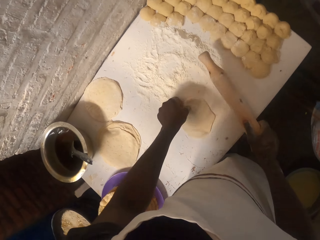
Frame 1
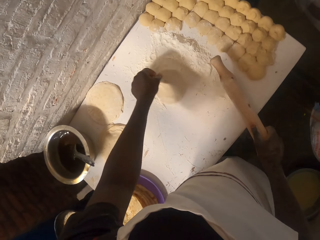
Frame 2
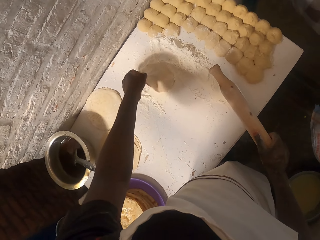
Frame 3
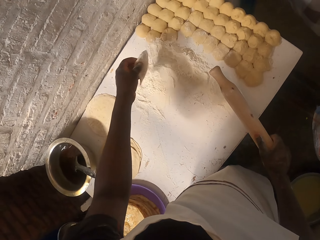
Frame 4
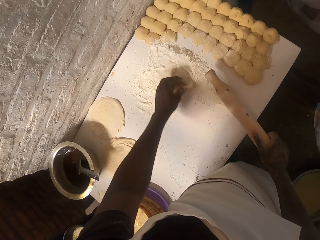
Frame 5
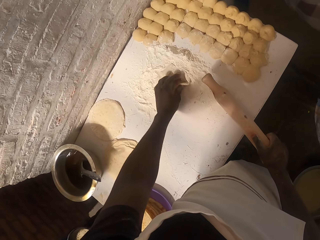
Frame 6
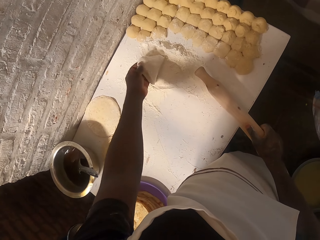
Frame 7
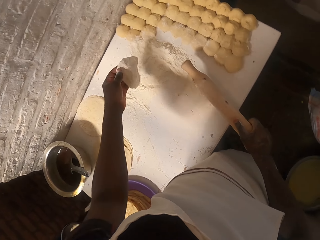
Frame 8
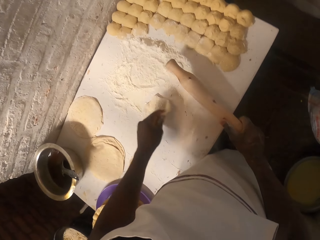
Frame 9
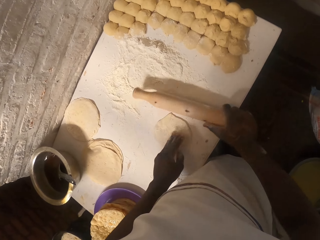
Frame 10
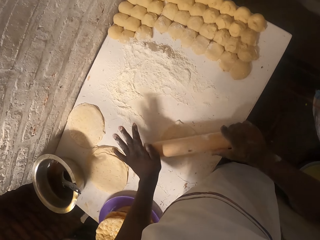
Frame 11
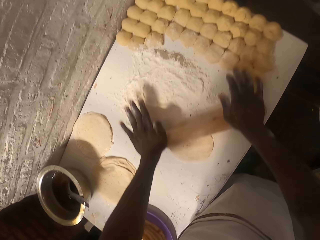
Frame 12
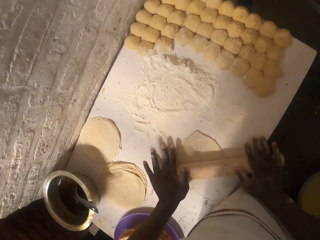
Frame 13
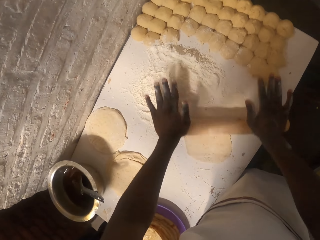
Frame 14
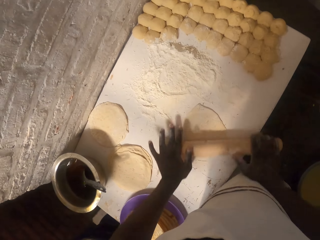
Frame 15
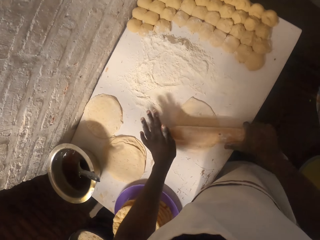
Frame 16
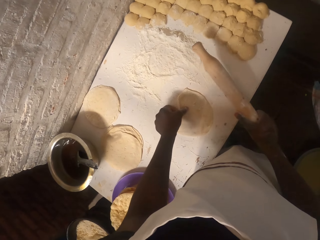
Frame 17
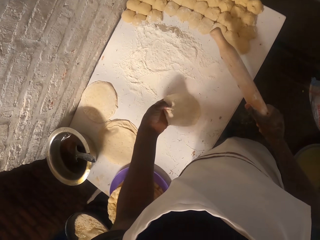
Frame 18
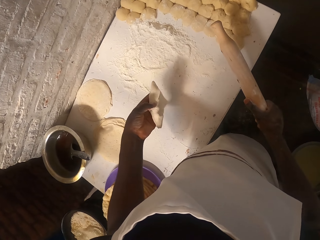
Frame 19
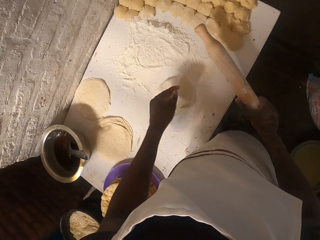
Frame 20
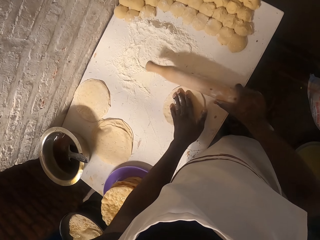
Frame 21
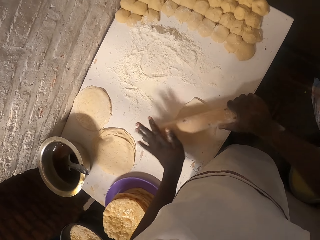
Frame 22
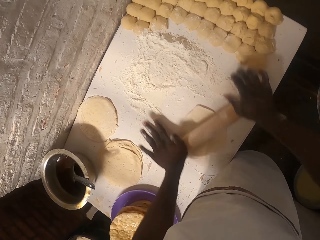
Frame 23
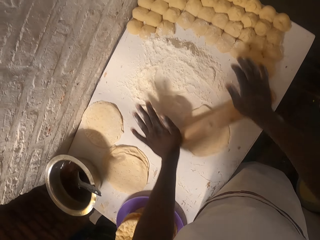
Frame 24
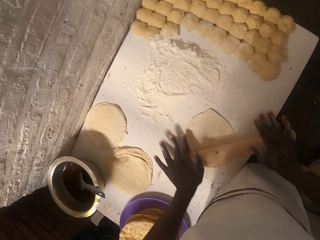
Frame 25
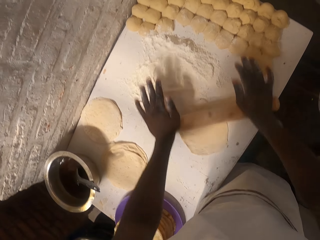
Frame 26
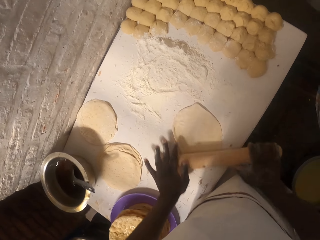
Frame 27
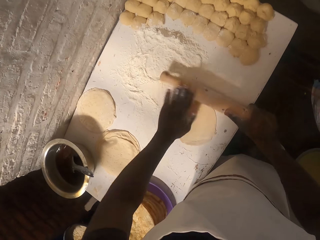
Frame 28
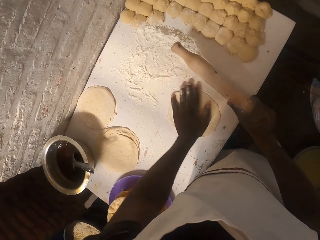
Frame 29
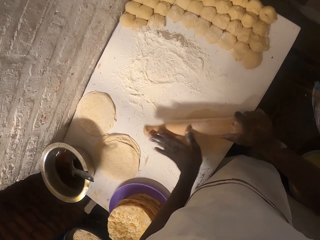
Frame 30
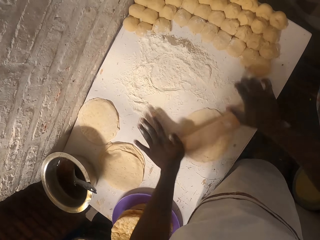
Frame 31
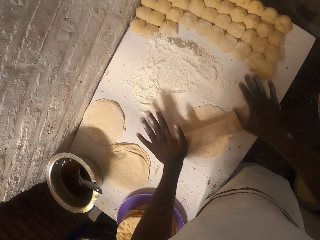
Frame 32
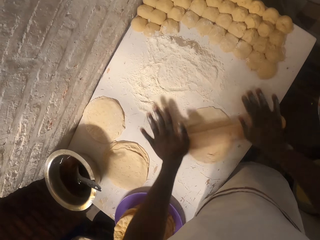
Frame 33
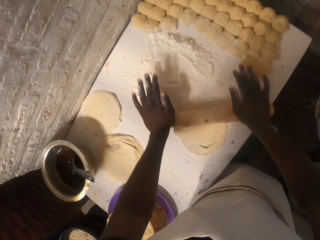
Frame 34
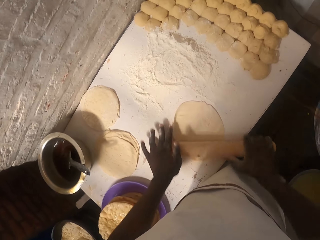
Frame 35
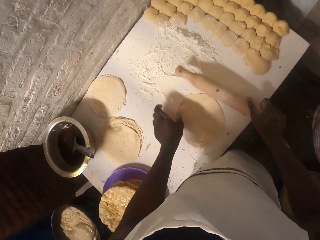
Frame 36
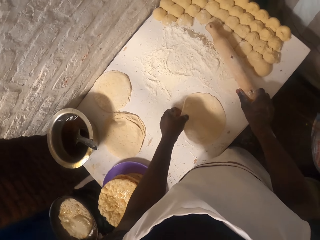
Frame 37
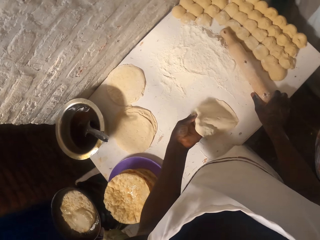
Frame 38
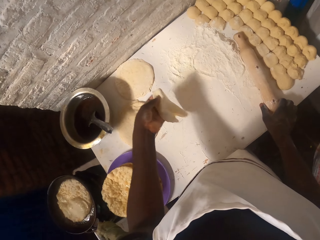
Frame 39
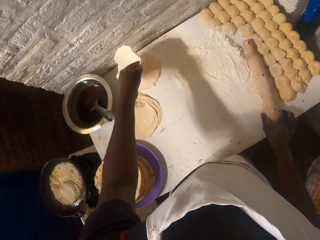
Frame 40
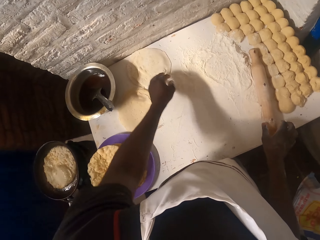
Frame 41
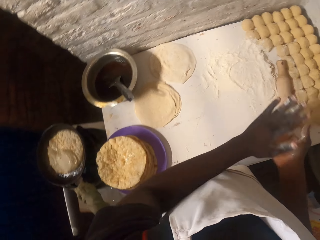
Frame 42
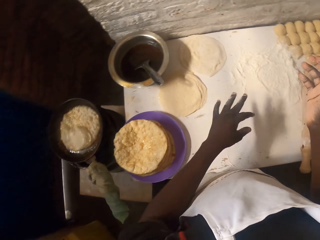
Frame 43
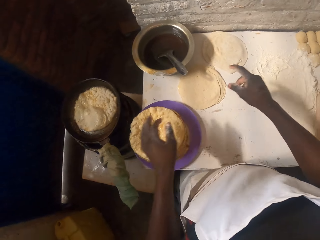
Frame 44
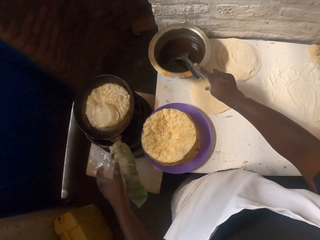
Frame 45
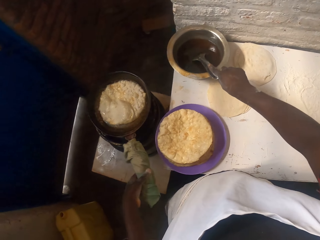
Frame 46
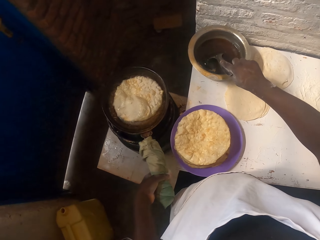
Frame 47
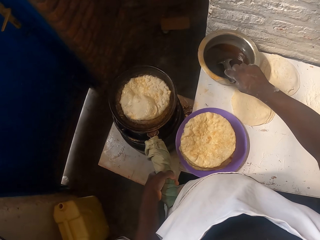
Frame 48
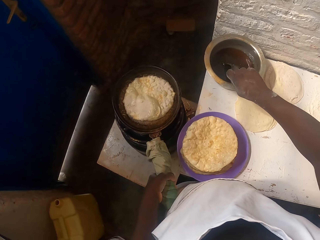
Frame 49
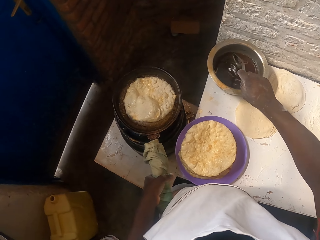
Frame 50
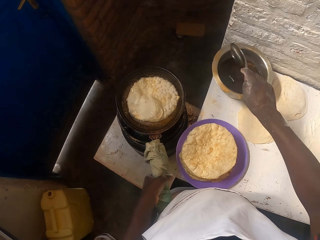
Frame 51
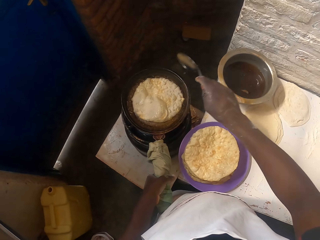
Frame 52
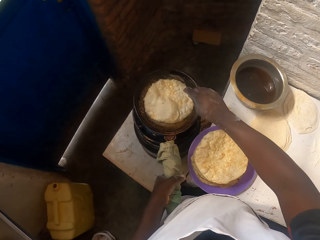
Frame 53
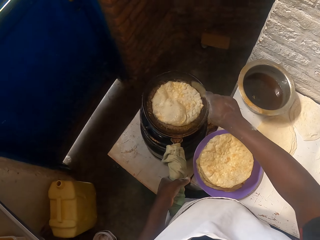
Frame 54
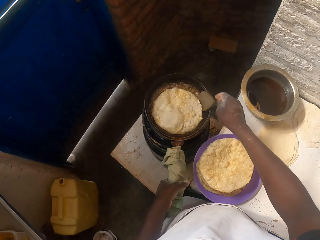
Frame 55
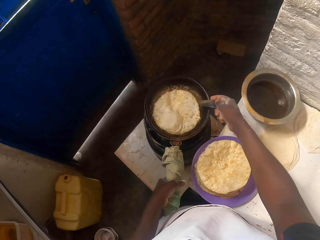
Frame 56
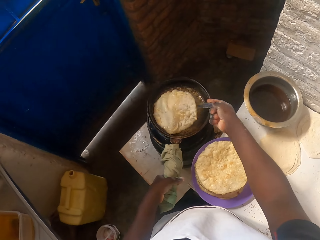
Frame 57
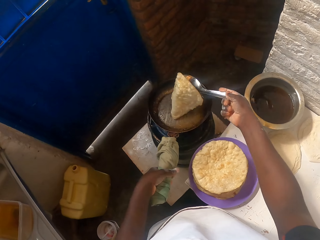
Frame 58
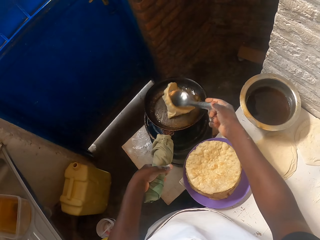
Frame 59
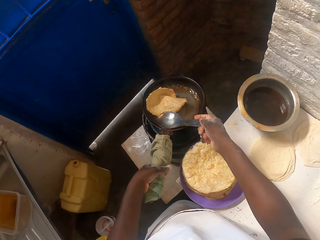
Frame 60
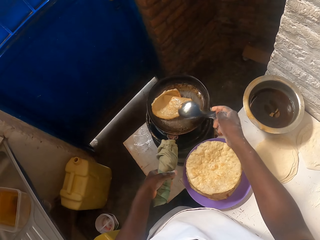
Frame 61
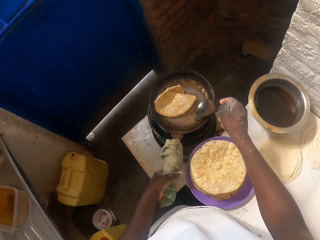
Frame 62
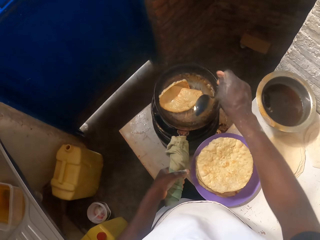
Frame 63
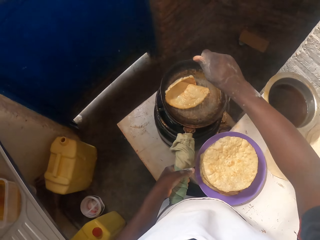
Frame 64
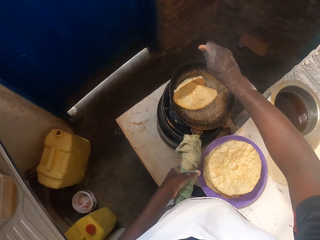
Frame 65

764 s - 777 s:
The camera wearer puts the dough on the flour. They roll the dough with a rolling pin. They turn the dough on the table. They roll the dough with the rolling pin. They put the rolling pin on the table. They put the dough on the table. They take a spoon. They turn the flat bread on the pan.

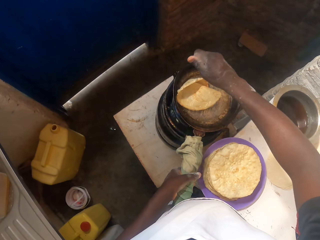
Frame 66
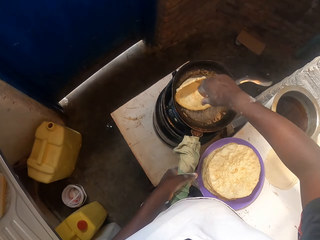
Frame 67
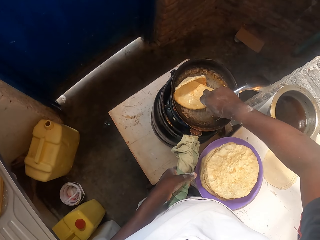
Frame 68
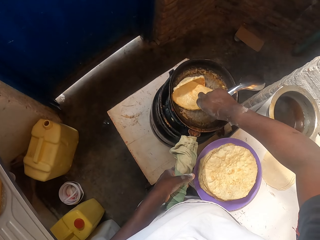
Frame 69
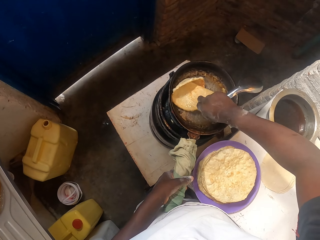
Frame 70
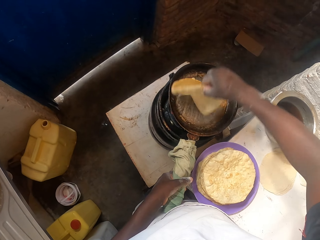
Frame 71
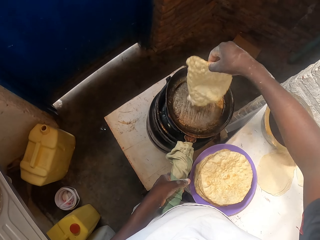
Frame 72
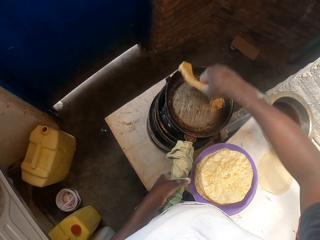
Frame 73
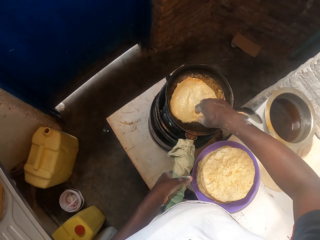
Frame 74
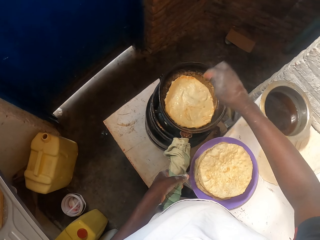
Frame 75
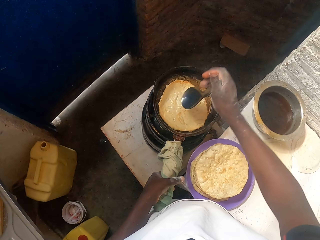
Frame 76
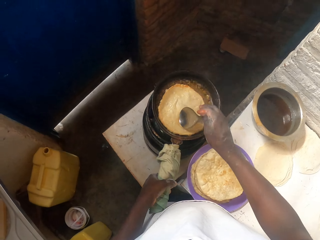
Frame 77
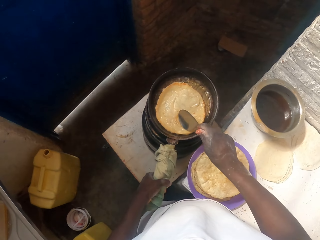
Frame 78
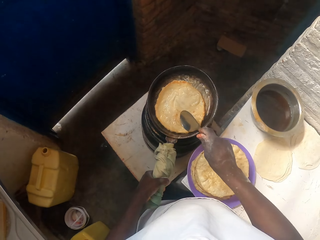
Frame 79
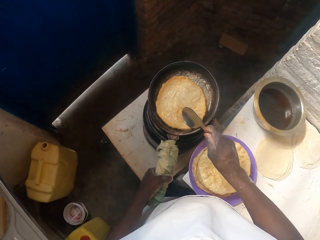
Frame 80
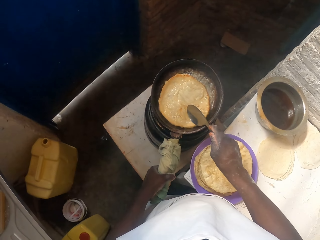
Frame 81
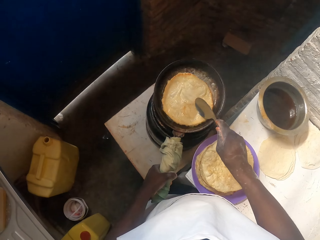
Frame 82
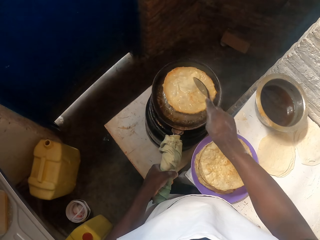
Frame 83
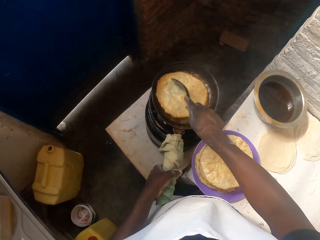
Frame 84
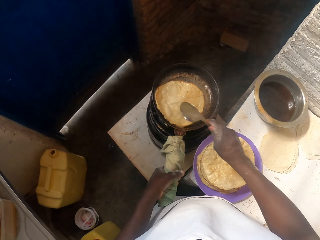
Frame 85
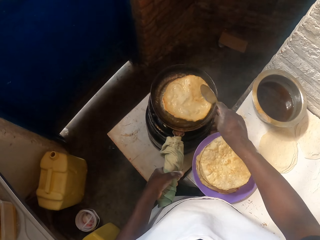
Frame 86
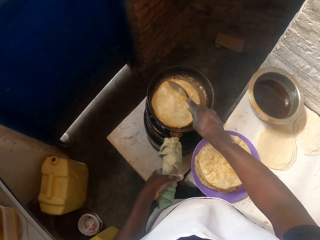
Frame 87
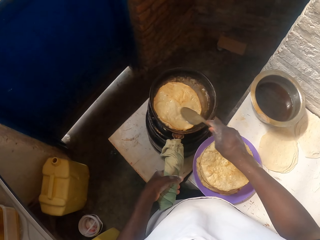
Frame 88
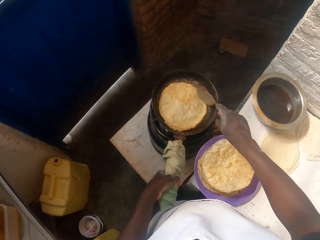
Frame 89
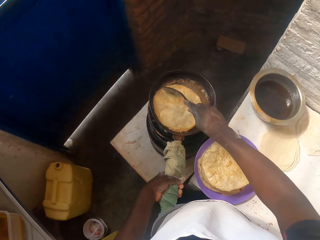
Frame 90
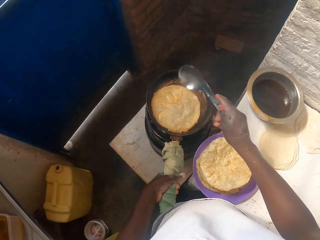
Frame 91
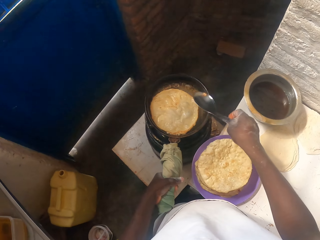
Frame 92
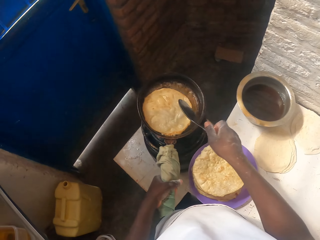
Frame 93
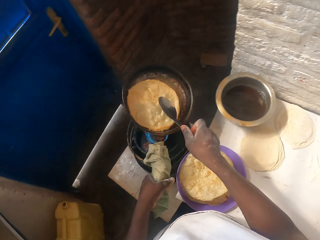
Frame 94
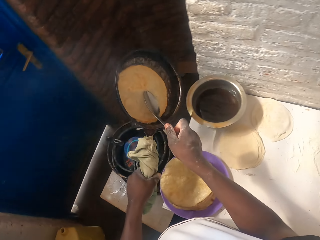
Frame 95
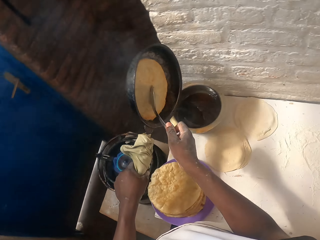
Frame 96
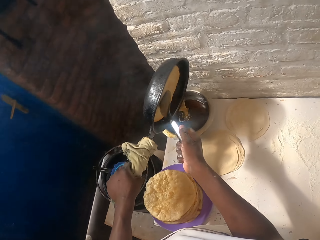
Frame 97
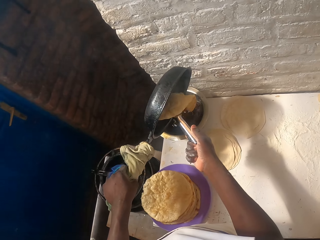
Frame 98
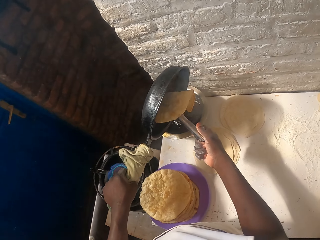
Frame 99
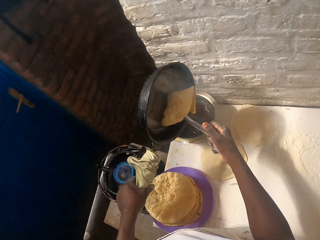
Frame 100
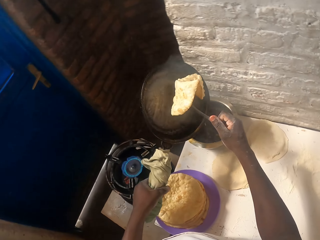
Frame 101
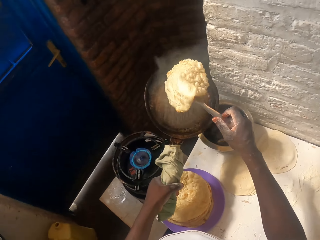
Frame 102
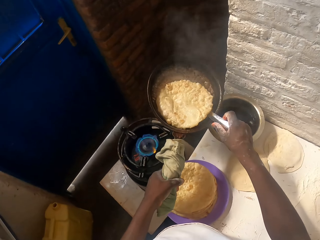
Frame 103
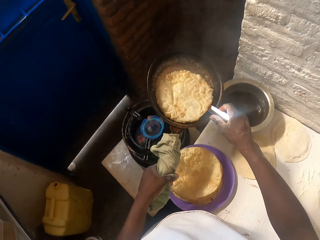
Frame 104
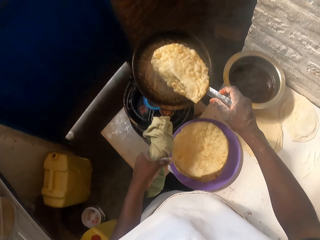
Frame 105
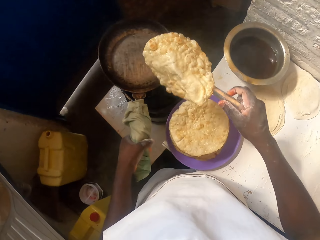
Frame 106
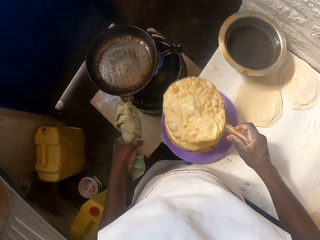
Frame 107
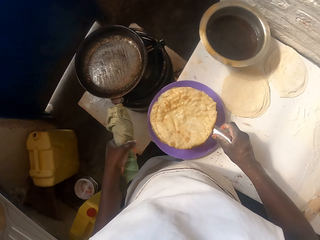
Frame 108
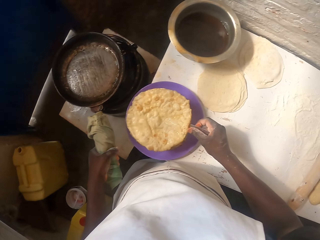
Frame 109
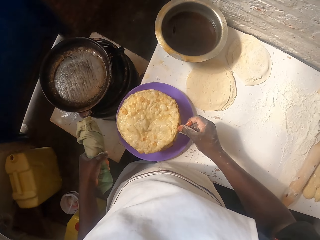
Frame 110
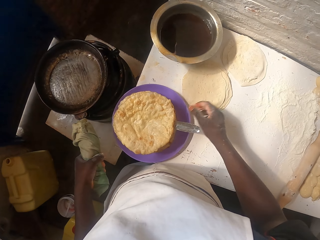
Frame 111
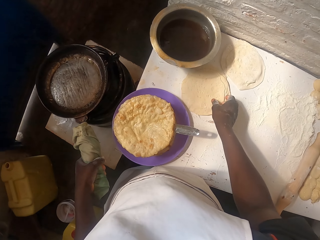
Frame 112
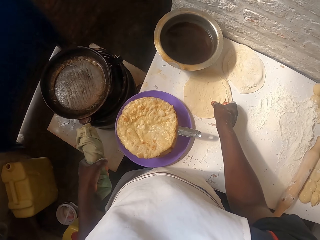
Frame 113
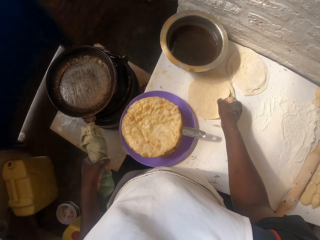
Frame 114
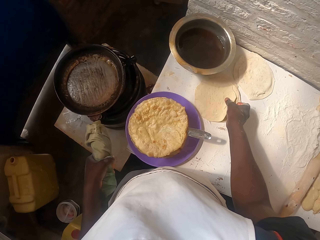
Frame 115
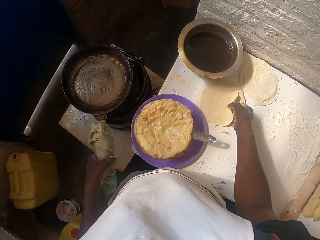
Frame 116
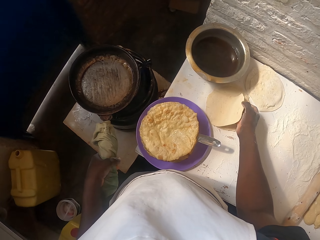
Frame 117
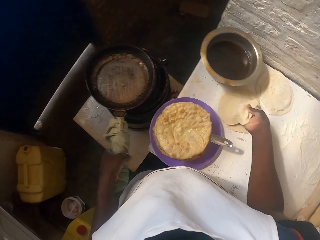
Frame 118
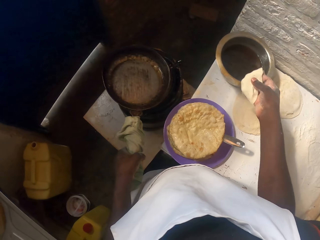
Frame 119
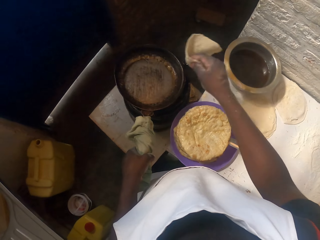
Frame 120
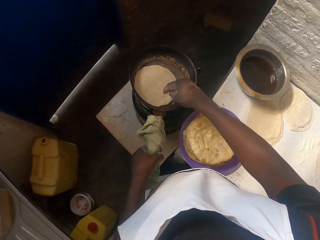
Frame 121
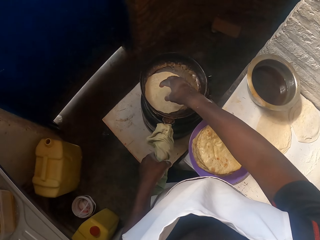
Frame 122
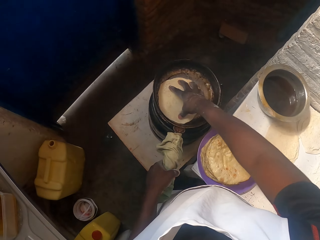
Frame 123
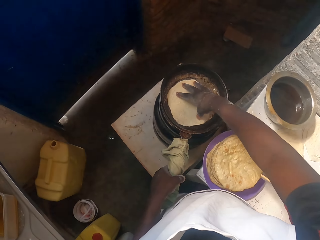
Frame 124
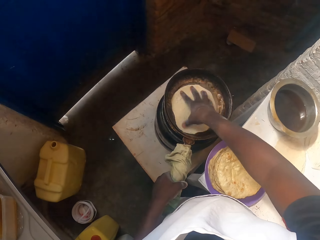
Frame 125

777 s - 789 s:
The camera wearer holds the flat bread. They turn the flat bread on the pan with the right hand. They lift the roti on the pan with the right hand. They rotate the flat bread with a spoon. They pour out oil in the cooking pot. They turn the flat bread with the spoon. They remove the flat bread from the pan. They put the flat bread on the plate. They pick a dough on the table. They put the dough on the table.
